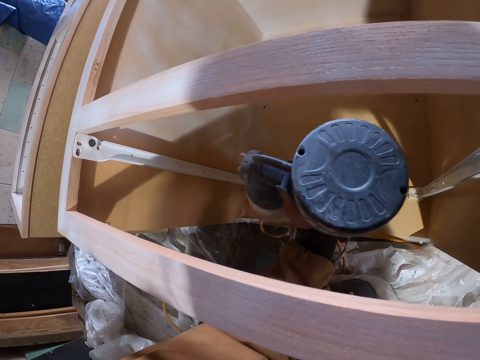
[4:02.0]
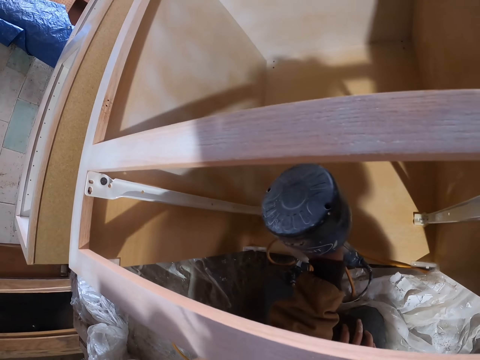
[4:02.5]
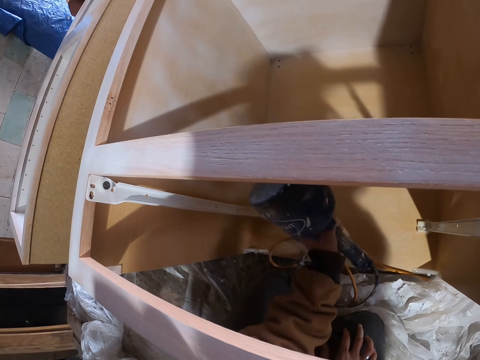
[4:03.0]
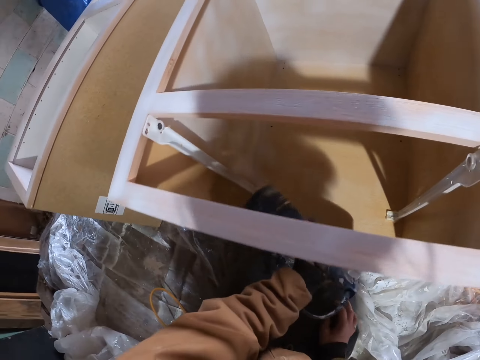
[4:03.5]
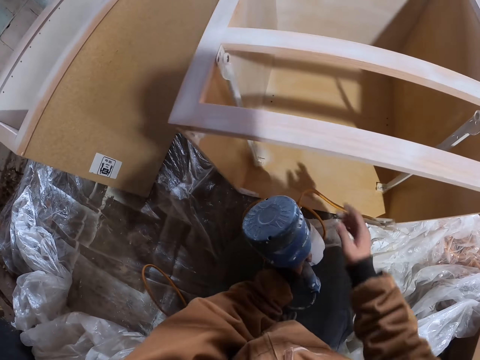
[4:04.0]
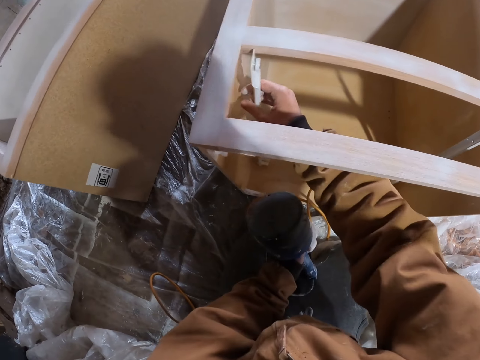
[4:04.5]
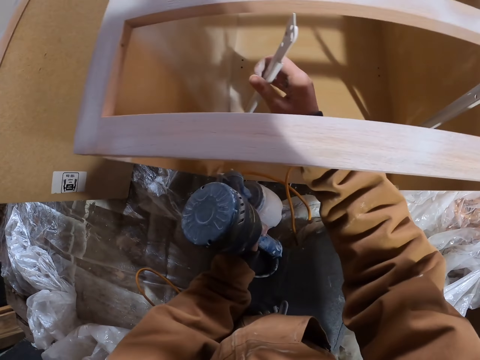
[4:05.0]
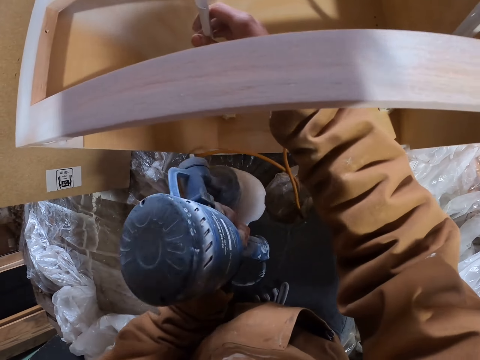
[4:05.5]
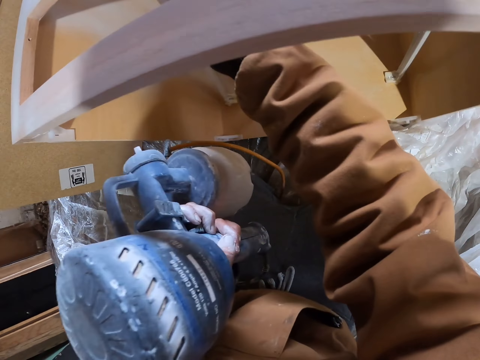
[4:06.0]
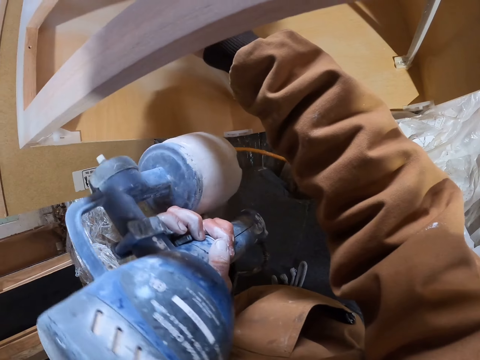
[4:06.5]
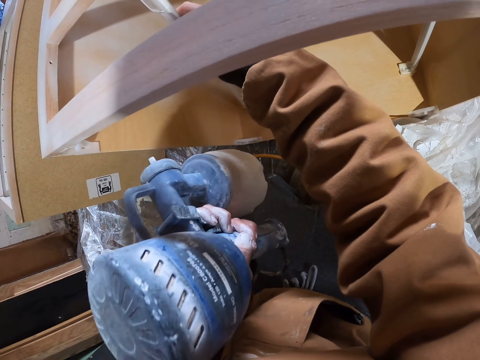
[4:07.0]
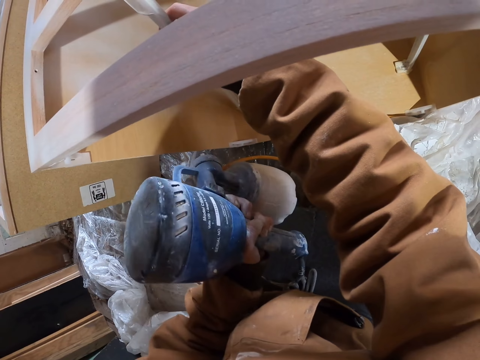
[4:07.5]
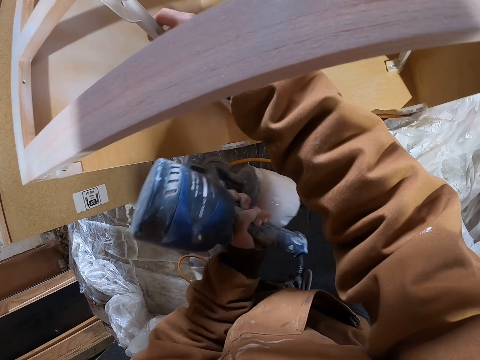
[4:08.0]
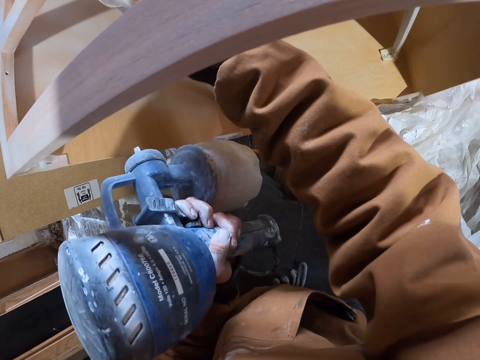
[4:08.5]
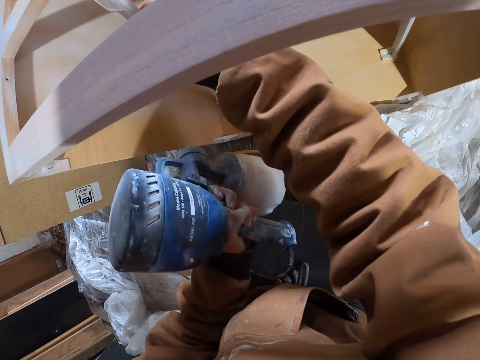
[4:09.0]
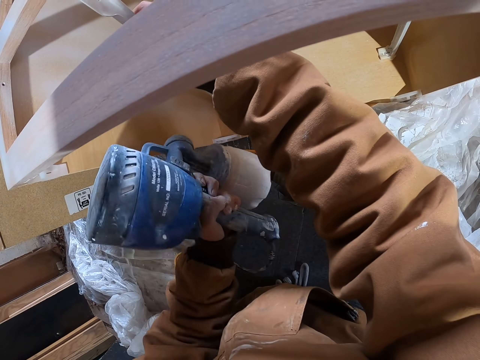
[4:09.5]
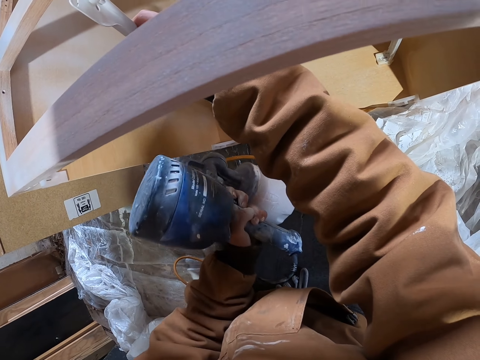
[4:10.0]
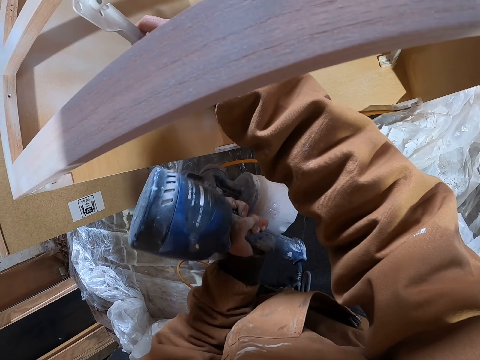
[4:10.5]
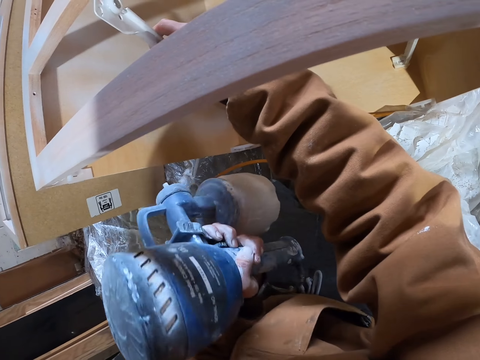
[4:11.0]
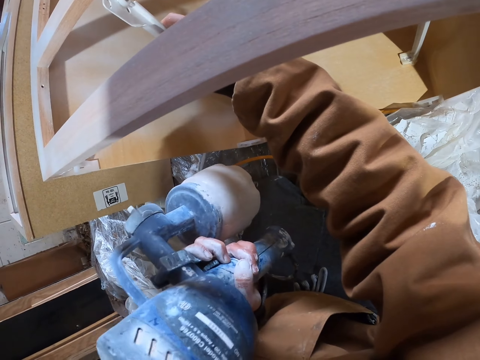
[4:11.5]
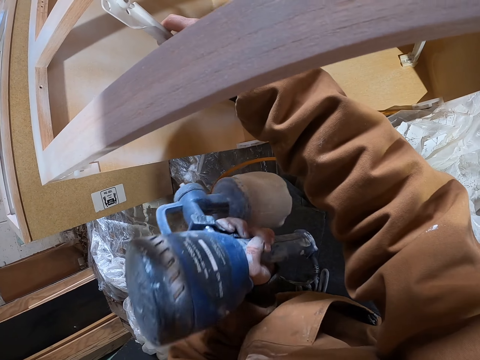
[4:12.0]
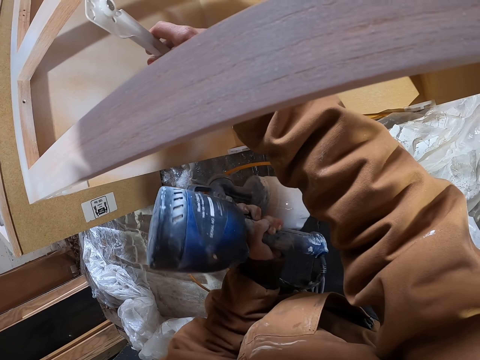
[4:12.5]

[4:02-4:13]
The camera wearer pulls something. They move part of a furniture with a hand. They spray paint on the side lumber of the small wooden box with a paint spray gun.

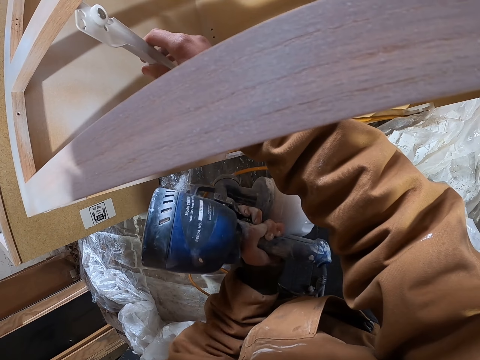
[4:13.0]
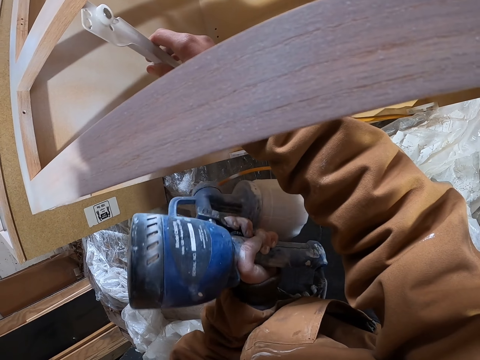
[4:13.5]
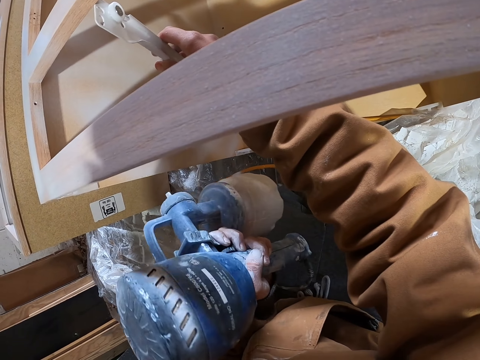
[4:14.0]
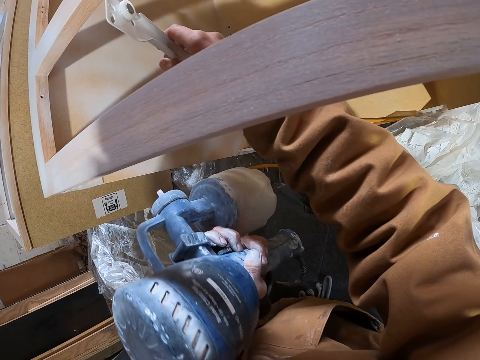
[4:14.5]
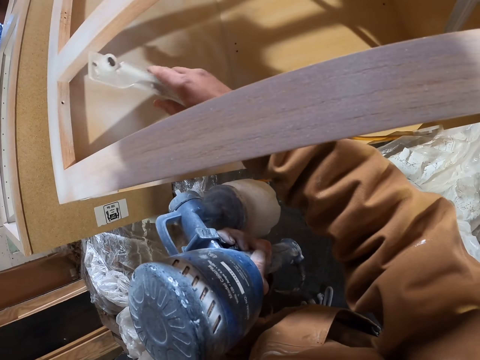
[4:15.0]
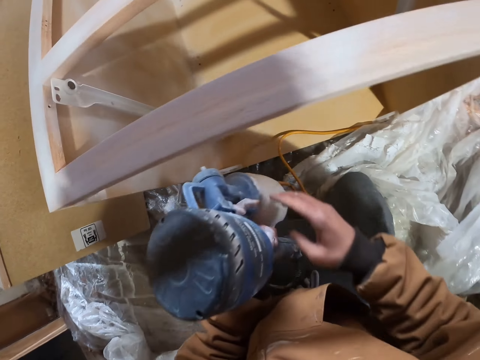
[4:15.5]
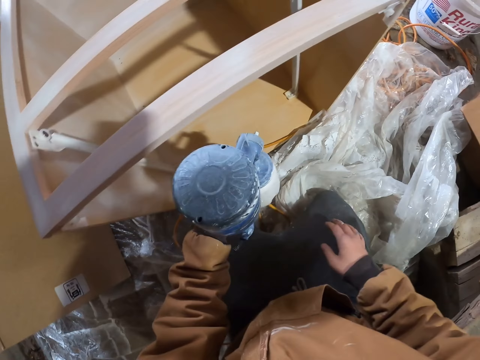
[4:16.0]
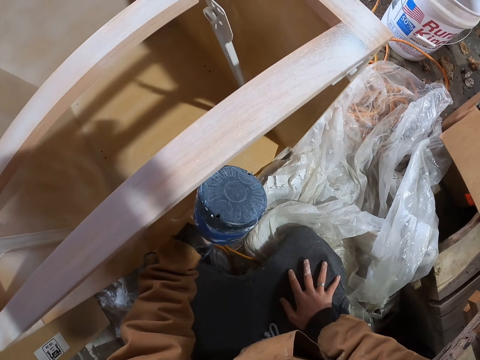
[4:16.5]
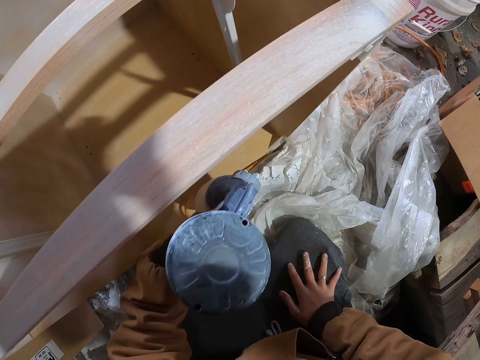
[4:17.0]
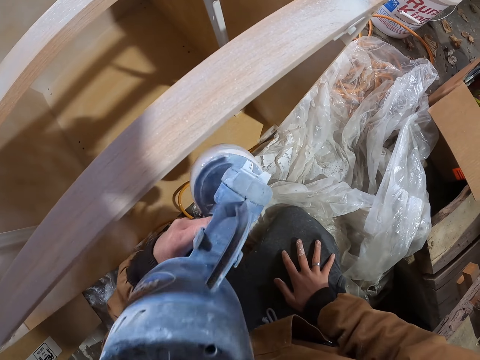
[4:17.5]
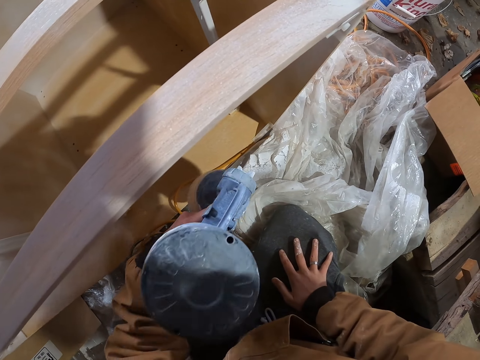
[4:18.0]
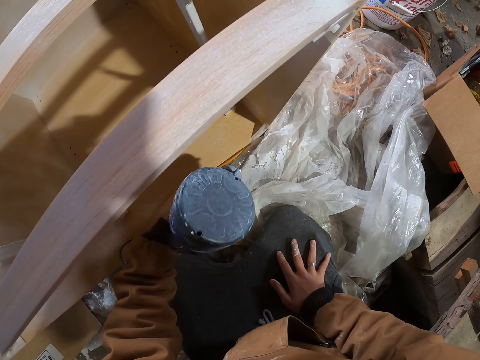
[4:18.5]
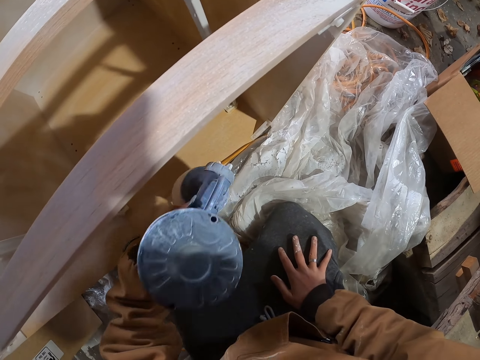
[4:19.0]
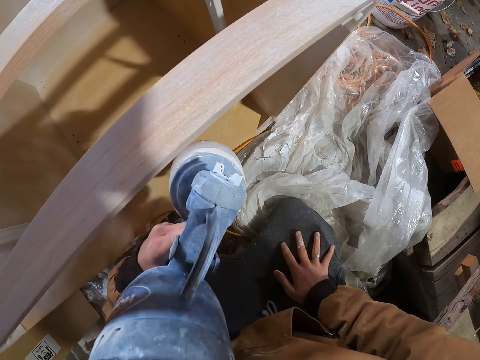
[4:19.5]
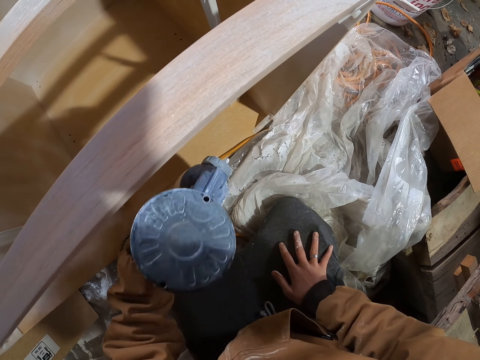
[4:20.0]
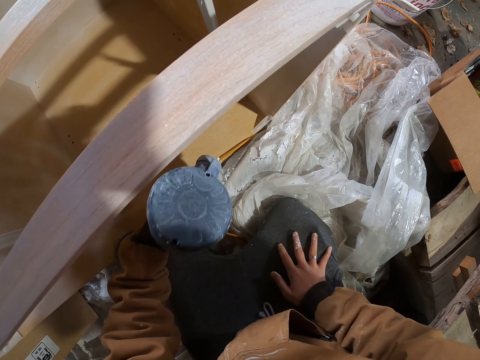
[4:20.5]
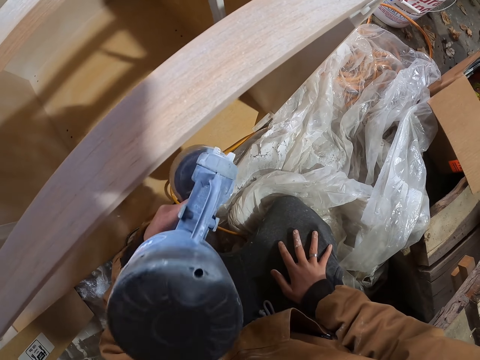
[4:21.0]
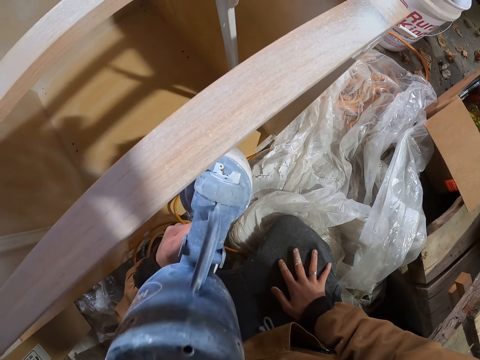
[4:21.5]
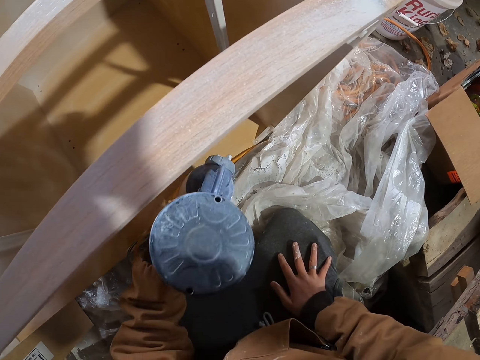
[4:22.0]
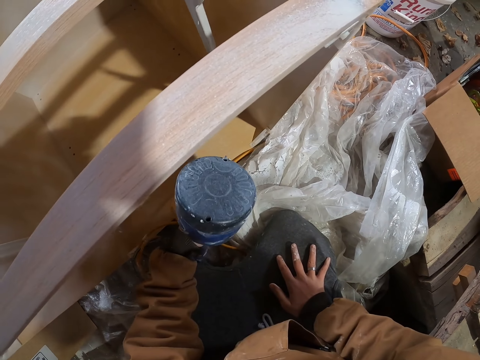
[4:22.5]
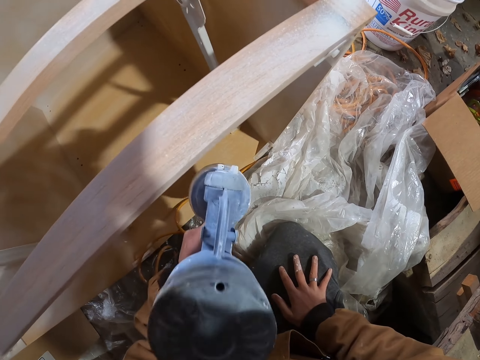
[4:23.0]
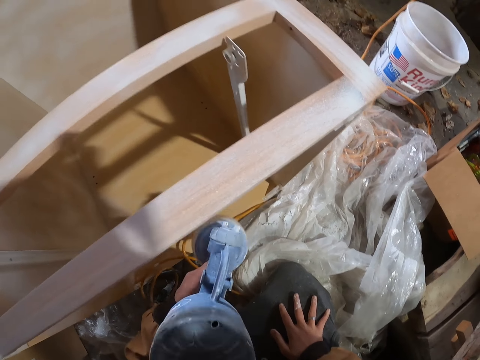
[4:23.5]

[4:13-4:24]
The camera wearer places an object on the lumber. He moves back part of a furniture. He puts a hand on his thigh. He sprays paint on the side lumber of the small wooden box with a paint spray gun.

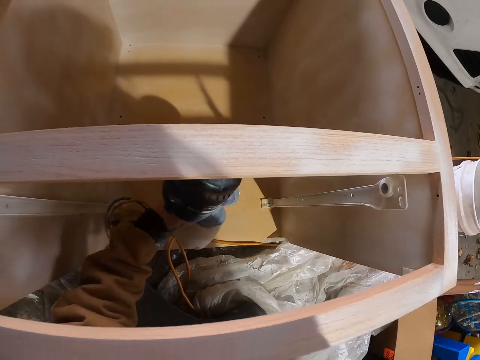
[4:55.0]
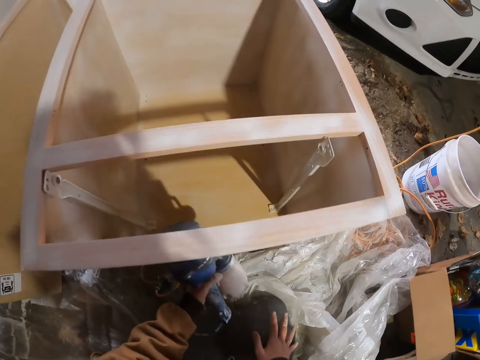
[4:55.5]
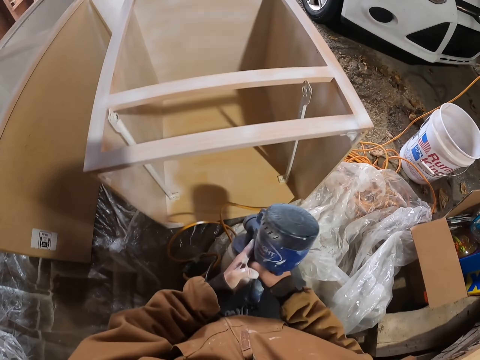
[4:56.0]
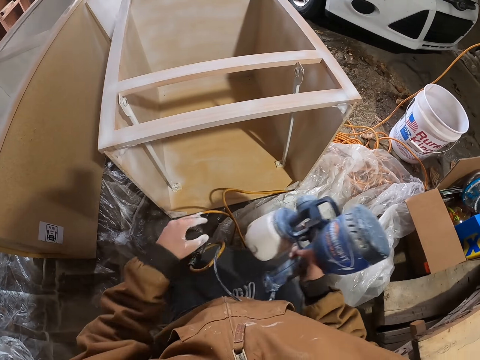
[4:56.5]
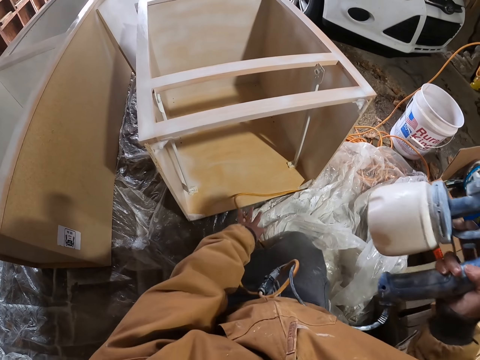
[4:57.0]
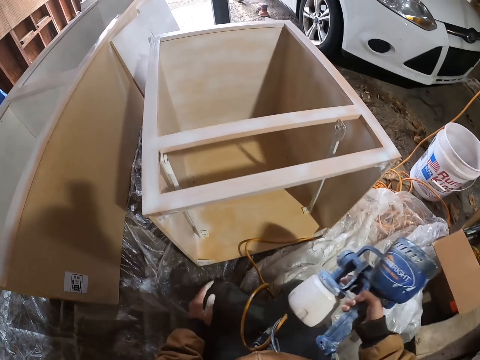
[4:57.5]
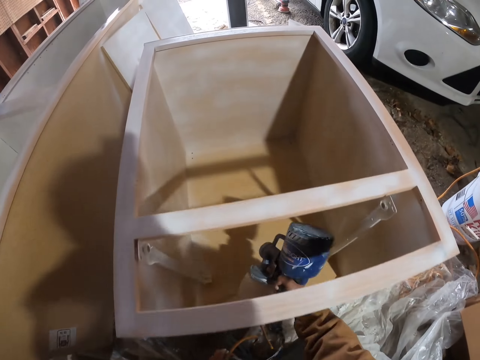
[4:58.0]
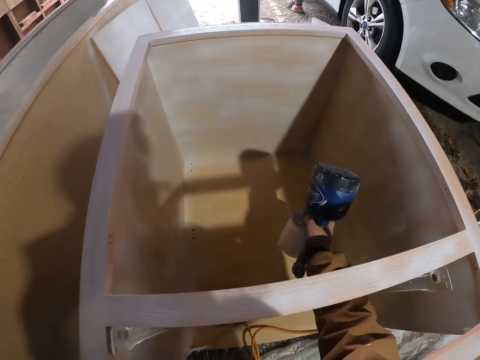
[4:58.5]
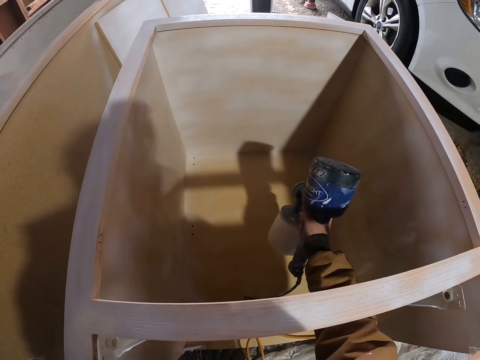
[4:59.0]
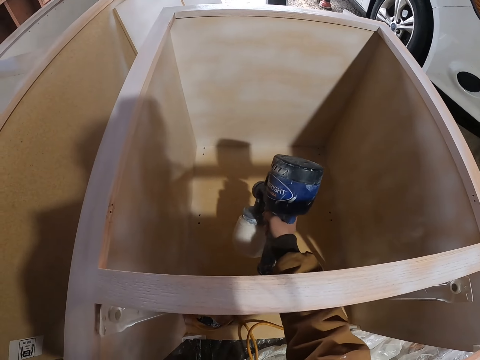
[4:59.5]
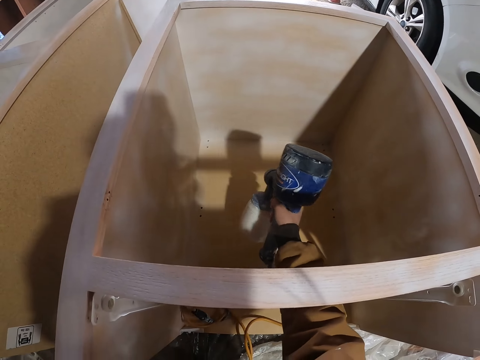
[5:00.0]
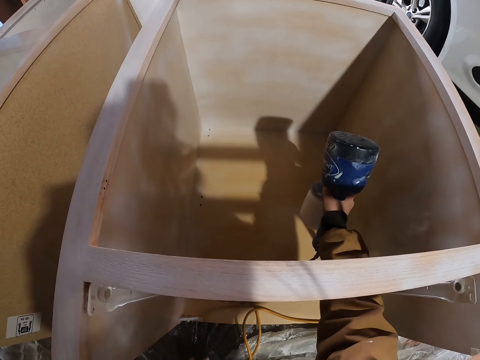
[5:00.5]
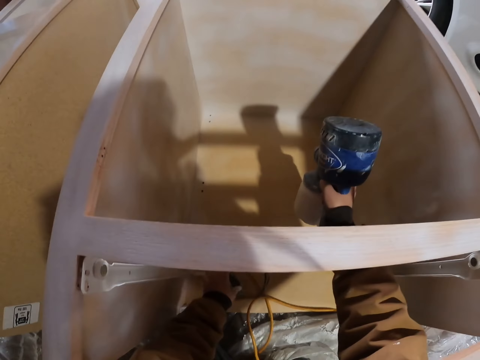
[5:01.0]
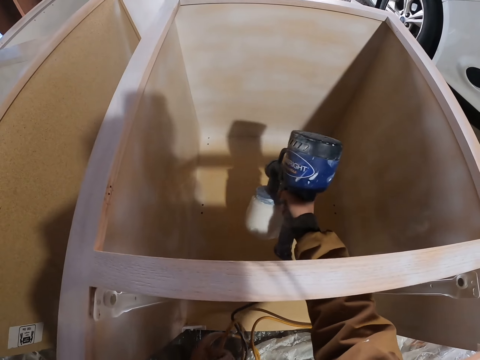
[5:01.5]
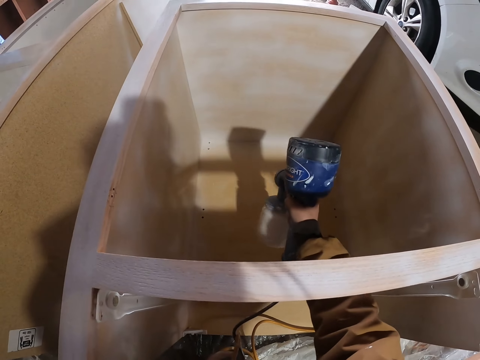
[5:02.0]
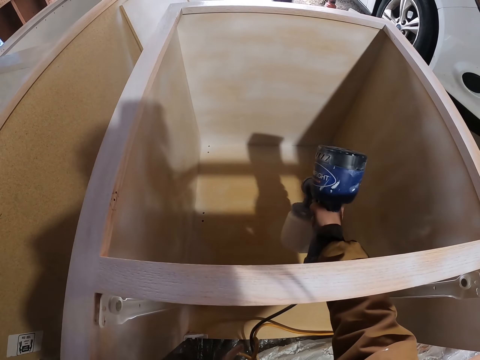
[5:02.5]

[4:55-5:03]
The camera wearer switches a paint spray gun to the other hand. They hold the paint spray gun or paint sprayer with the right hand. They move a hand. They spray paint on the bottom lumber of the wooden box with the paint spray gun.
